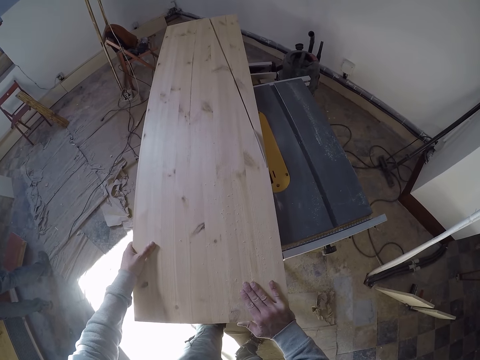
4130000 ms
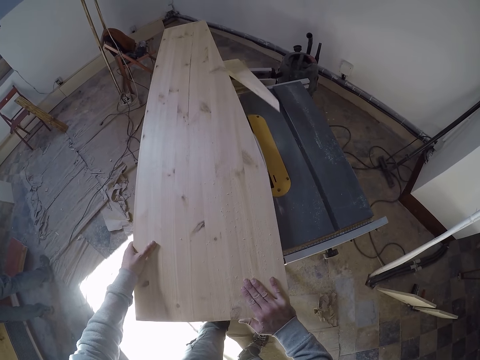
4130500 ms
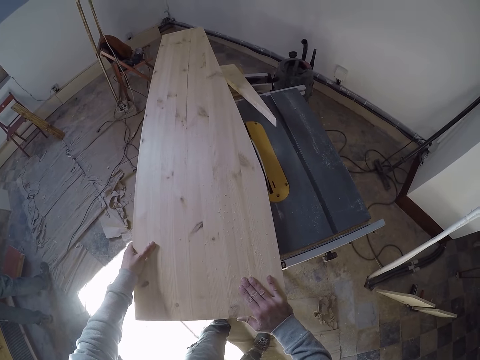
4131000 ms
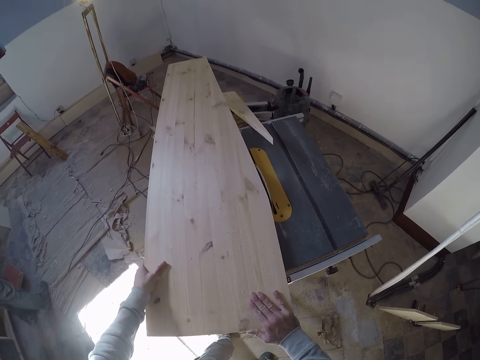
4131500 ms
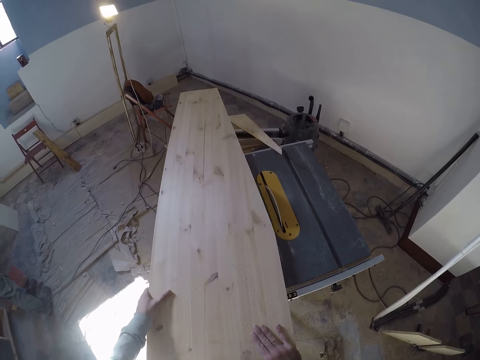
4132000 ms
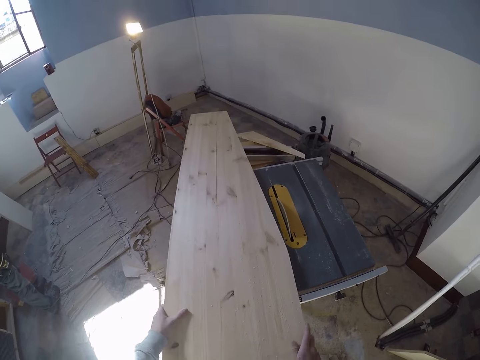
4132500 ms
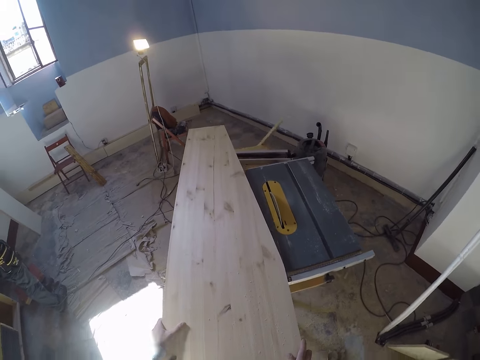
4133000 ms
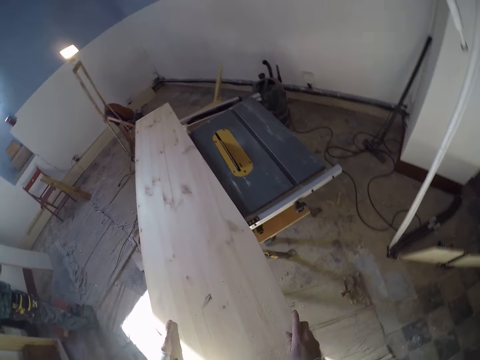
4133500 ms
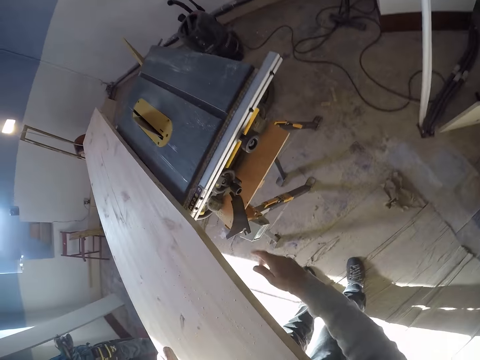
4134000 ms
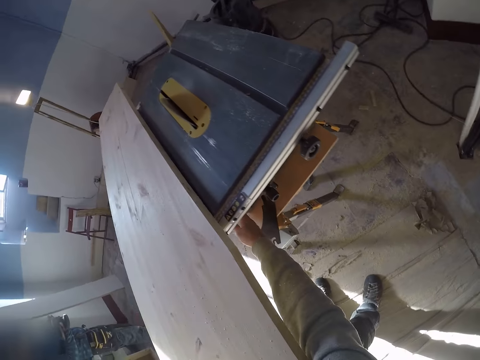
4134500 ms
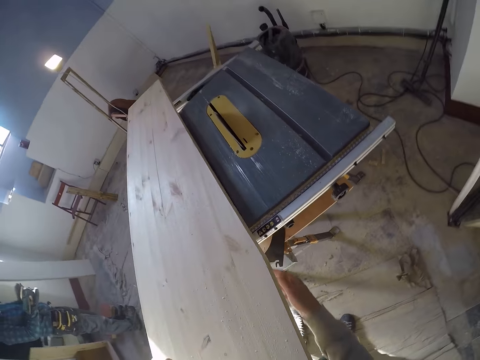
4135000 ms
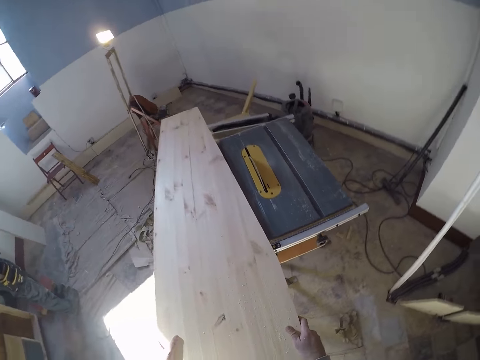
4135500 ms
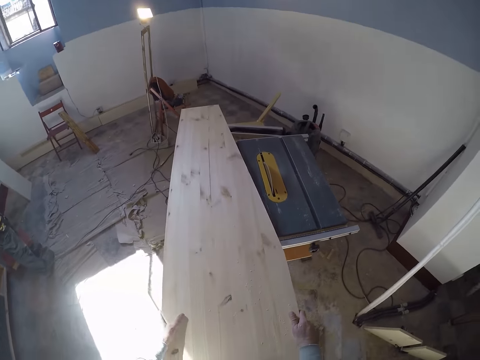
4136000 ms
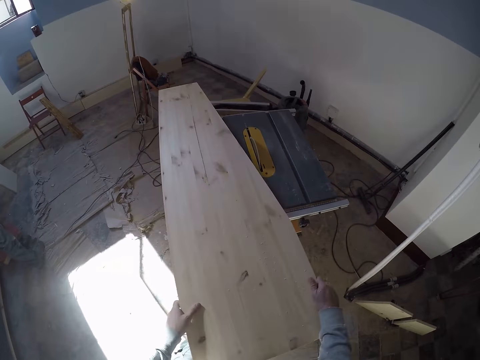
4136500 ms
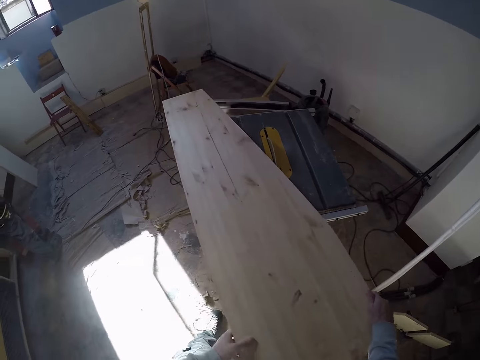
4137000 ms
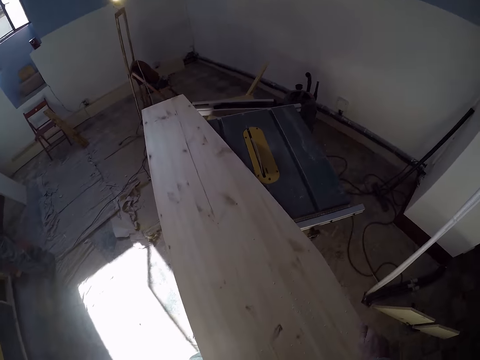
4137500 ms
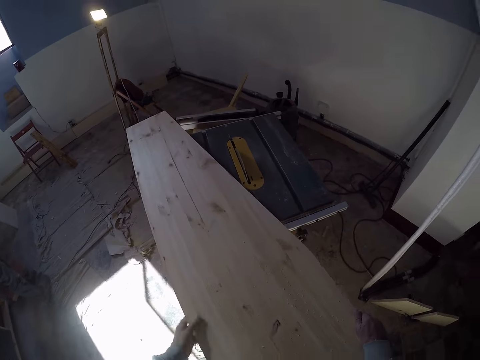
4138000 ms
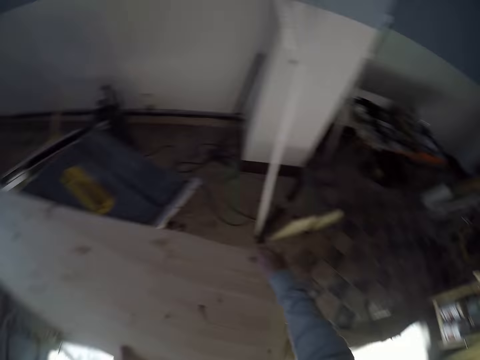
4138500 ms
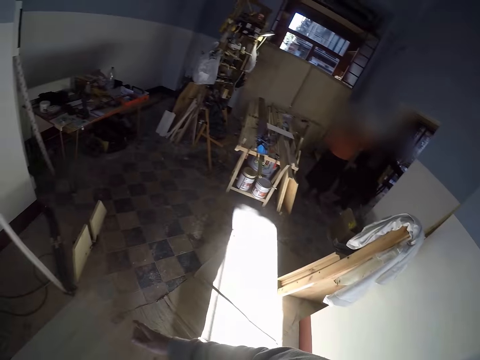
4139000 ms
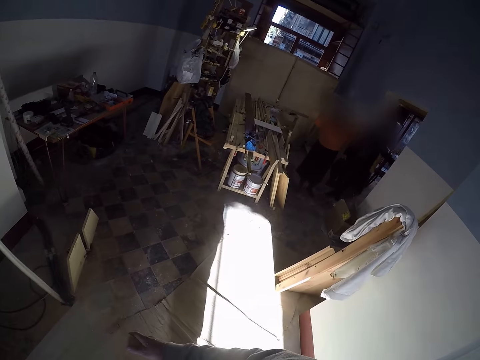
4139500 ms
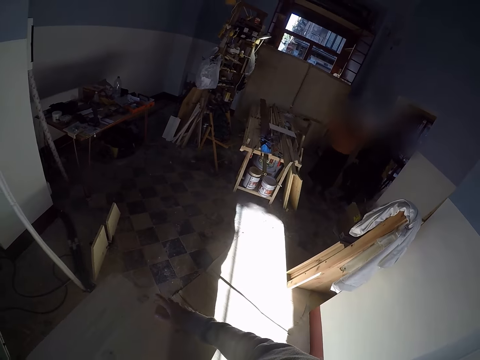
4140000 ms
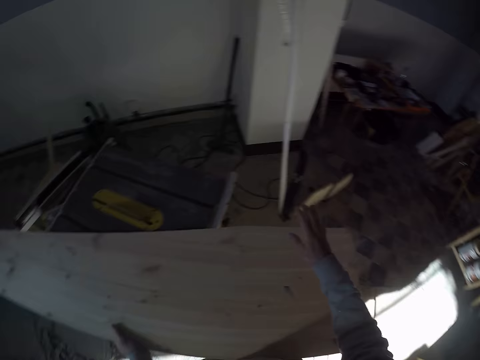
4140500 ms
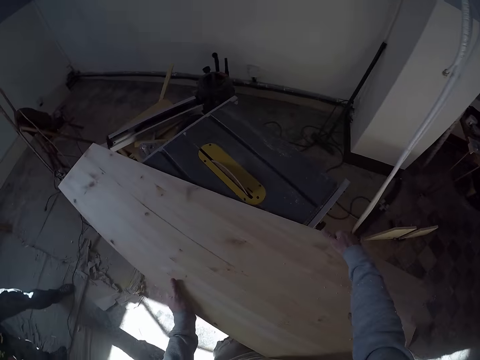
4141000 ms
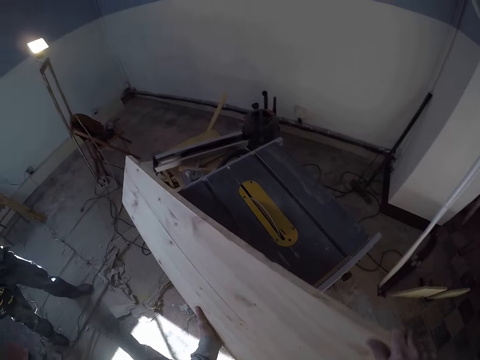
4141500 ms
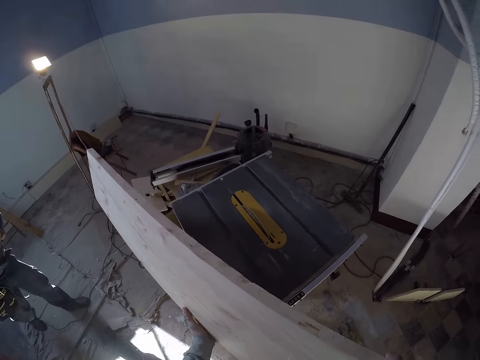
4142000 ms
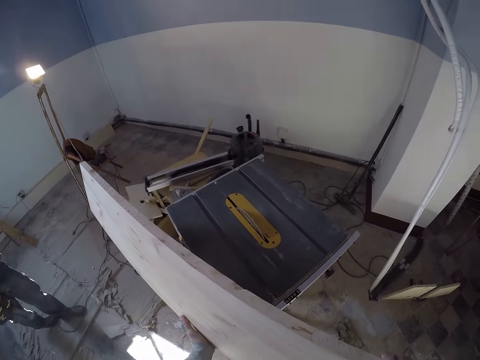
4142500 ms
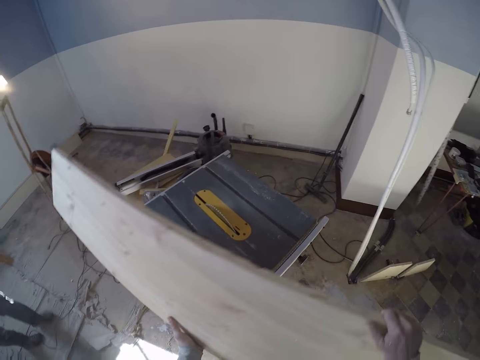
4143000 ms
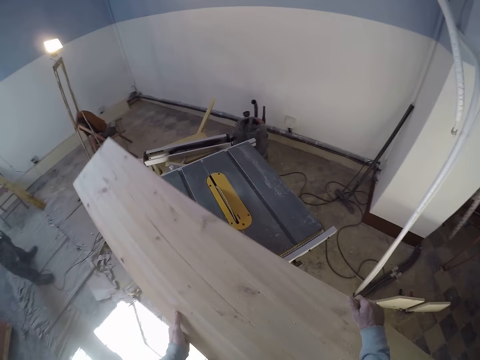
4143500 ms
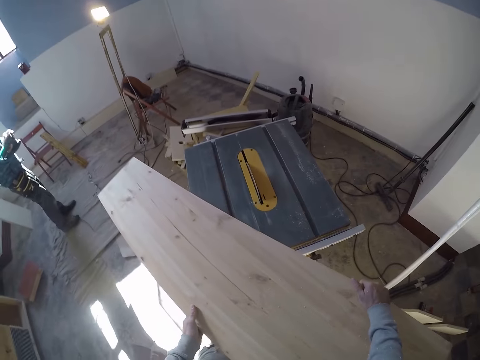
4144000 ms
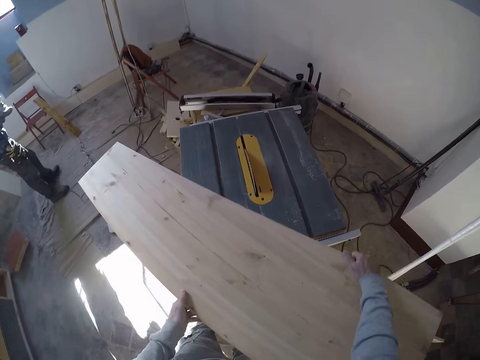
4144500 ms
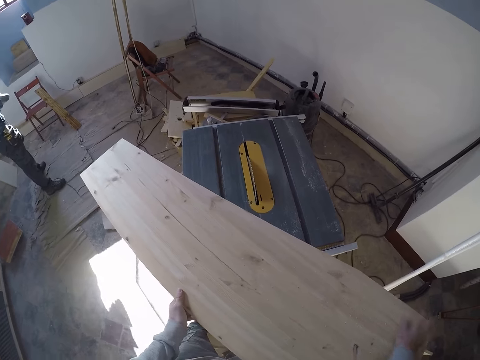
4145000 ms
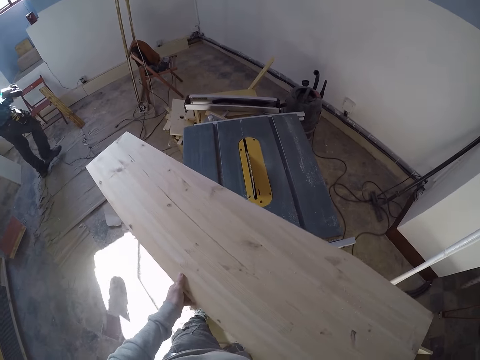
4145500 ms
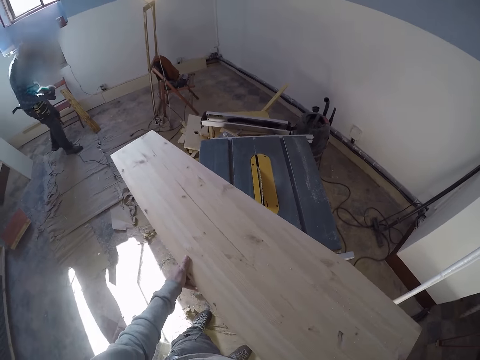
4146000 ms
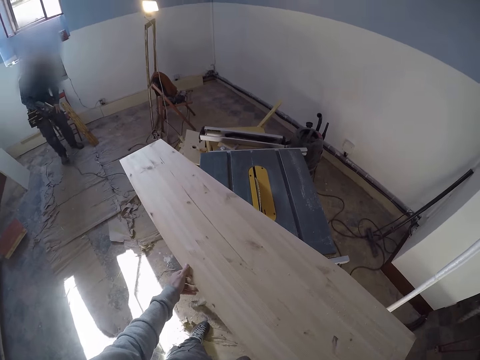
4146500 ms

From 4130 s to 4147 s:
The camera wearer pulls the wood from the cutting machine or table saw. He presses the cutting machine. He turns off the table saw with his right hand. He holds the wood with both hands. He moves the wood plank on the table saw with both hands. He moves the hand on the wood. He turns around and looks around. He raises the wood plank from the table saw with both hands. He looks at the wood. He drops the wood plank on the table with both hands. He moves the wood on the cutting machine.

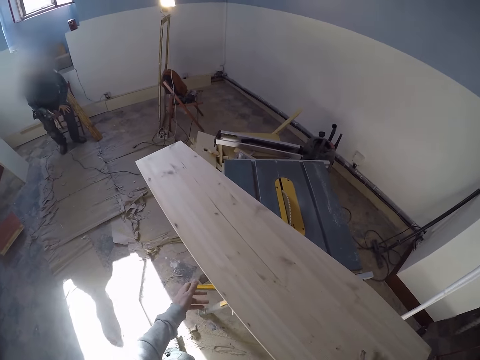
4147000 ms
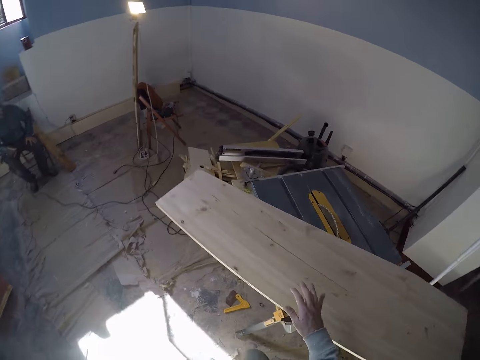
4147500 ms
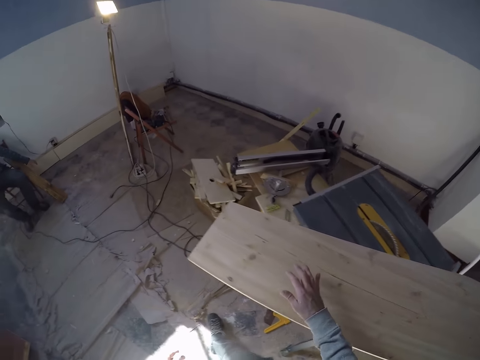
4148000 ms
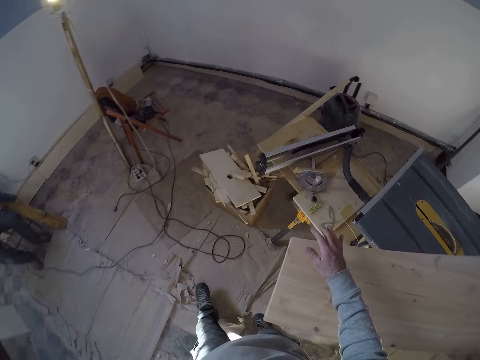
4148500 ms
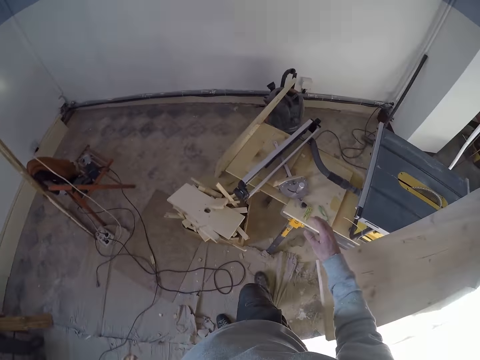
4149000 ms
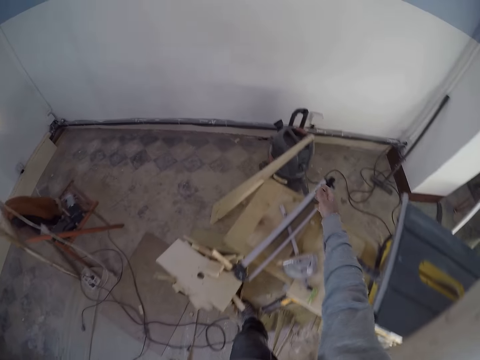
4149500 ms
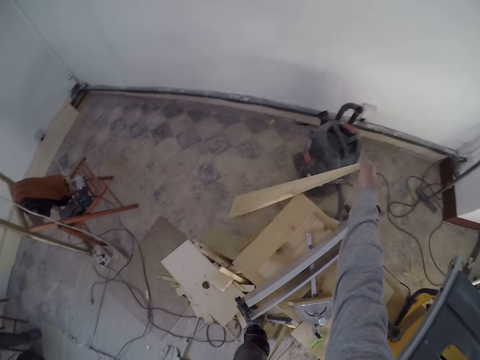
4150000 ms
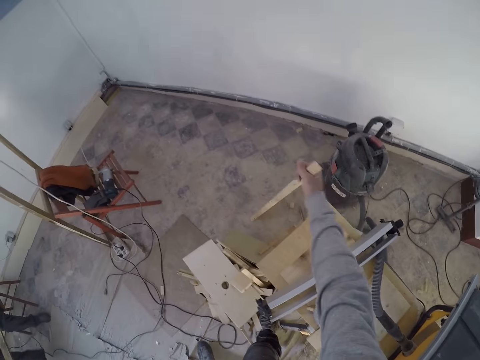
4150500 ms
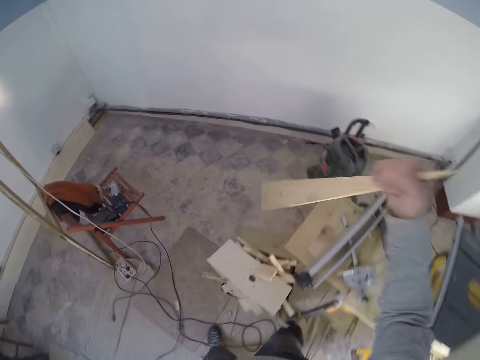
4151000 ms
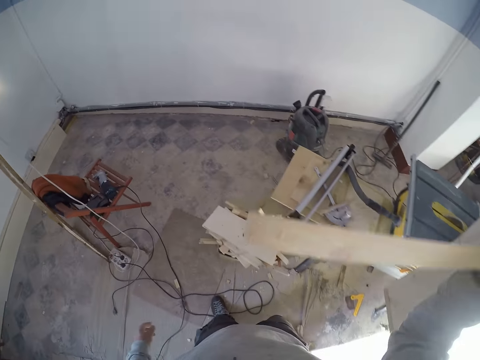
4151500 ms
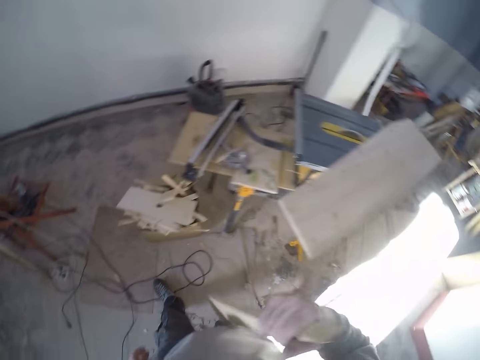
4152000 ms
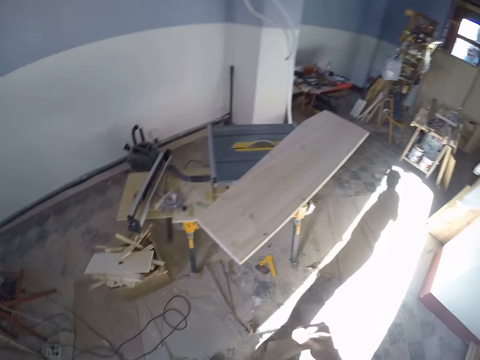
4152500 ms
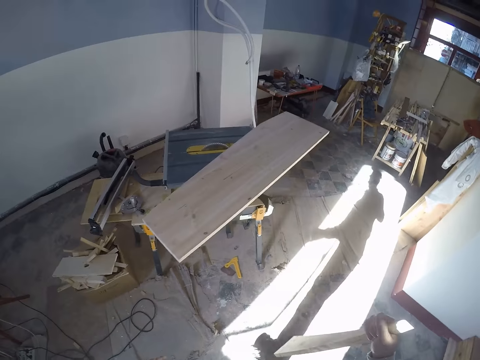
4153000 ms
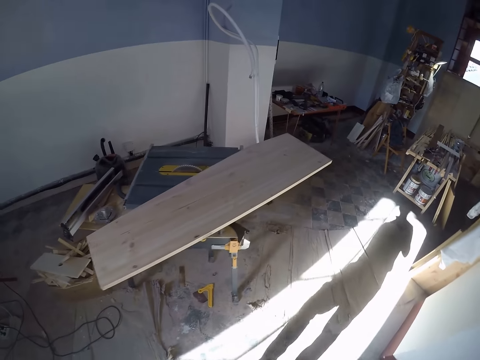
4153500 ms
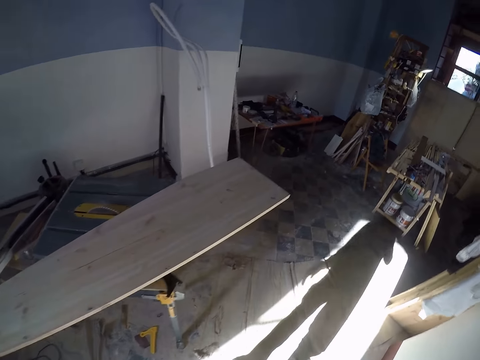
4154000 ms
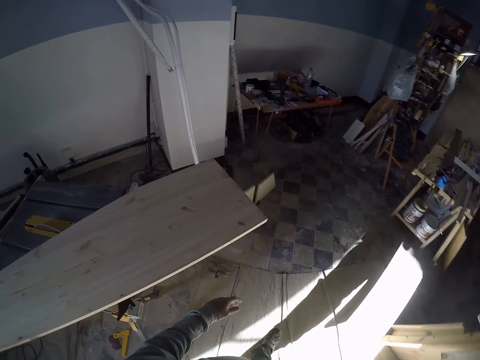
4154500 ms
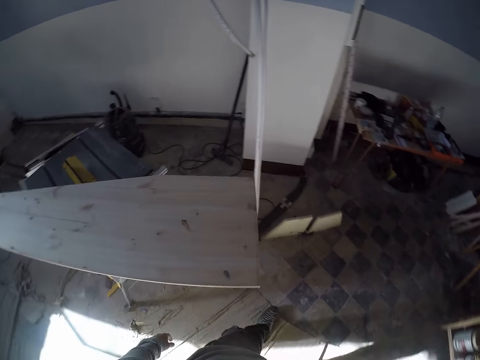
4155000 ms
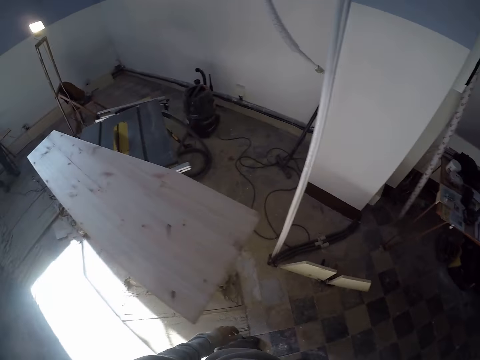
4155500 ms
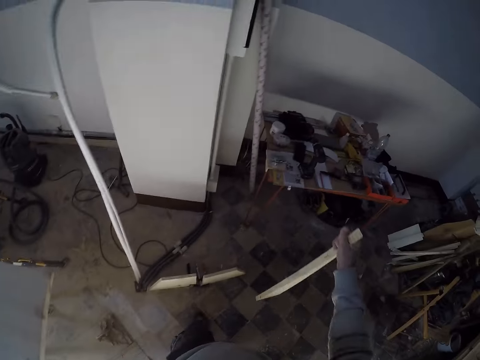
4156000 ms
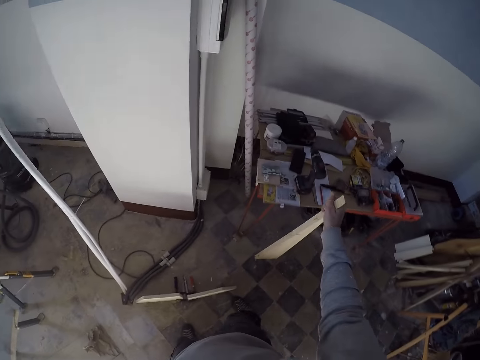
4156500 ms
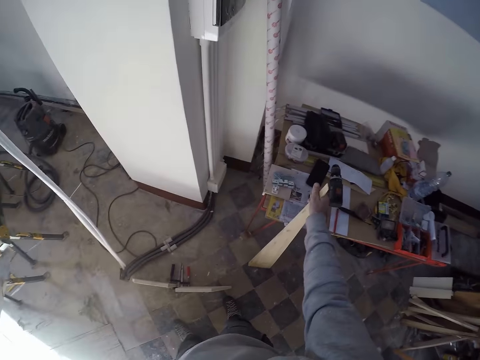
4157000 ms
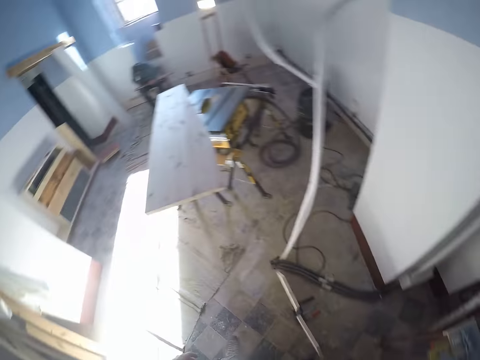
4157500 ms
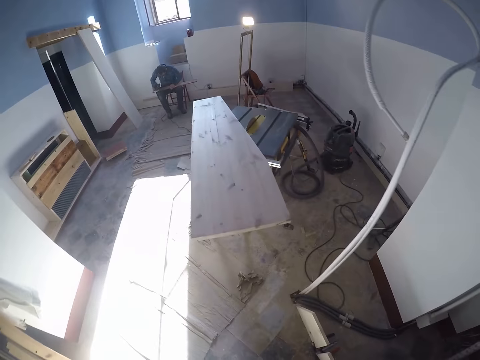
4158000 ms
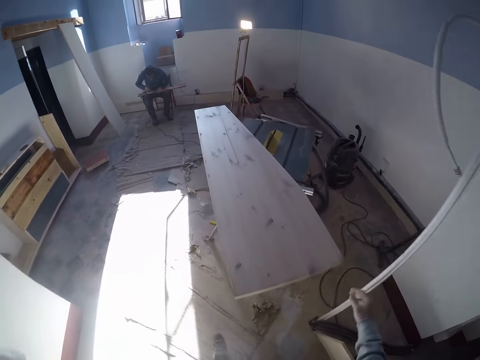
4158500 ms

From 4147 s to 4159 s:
The man sits on the chair. The camera wearer walks around. The man picks the wood from the floor with his left hand. The camera wearer picks a piece of wood from the floor with his right hand. He turns and walks around. He leans the wood against a table with his right hand. He turns around. The man trims the piece of wood with the wood trimmer with both hands. The camera wearer walks to the wood.
